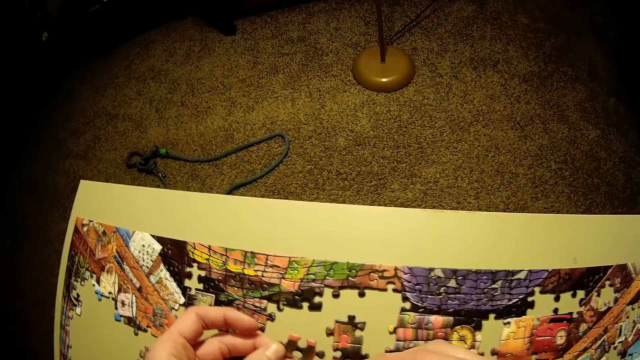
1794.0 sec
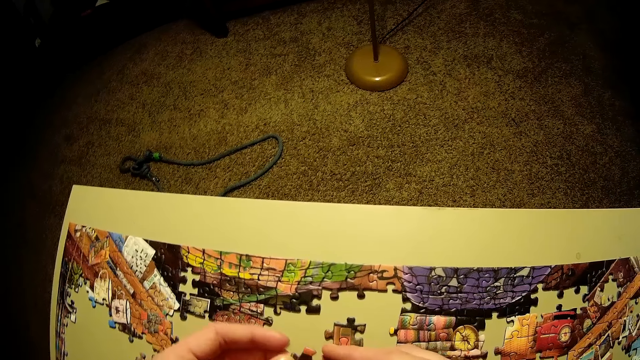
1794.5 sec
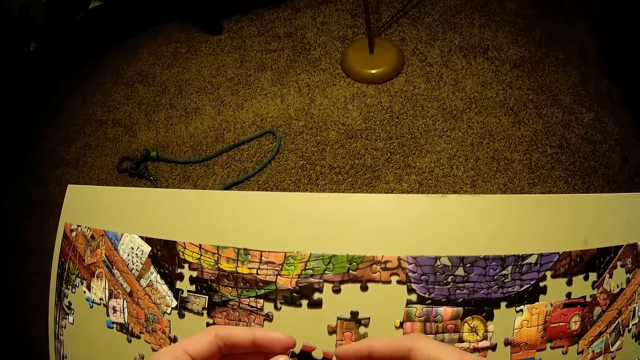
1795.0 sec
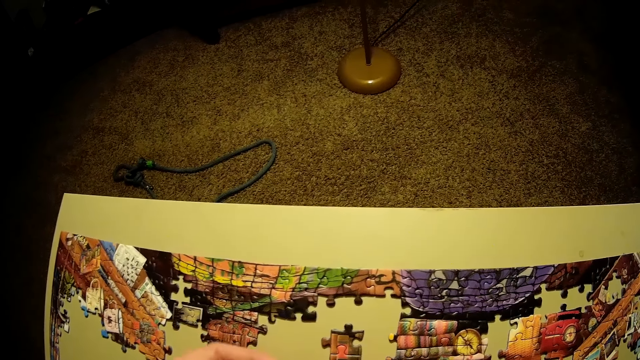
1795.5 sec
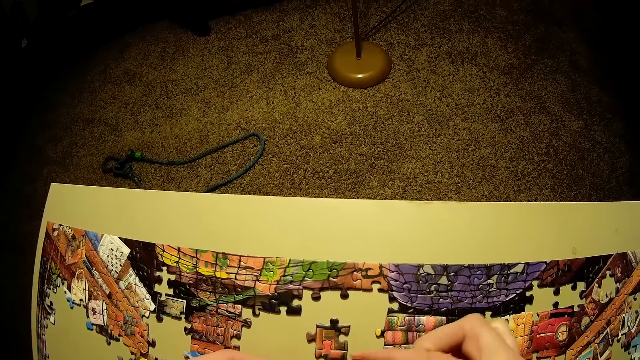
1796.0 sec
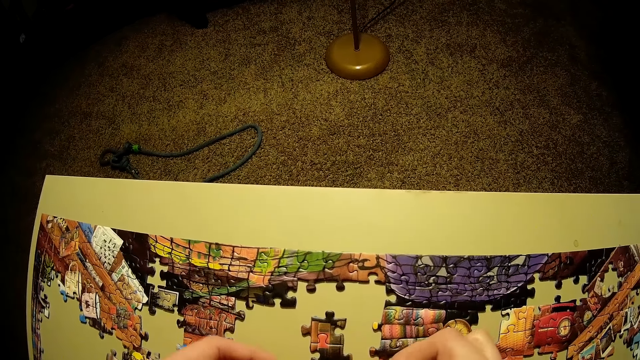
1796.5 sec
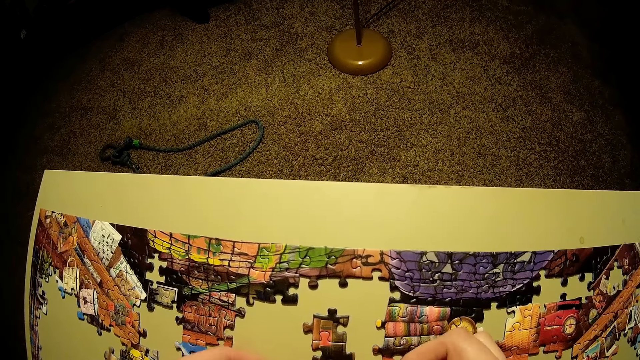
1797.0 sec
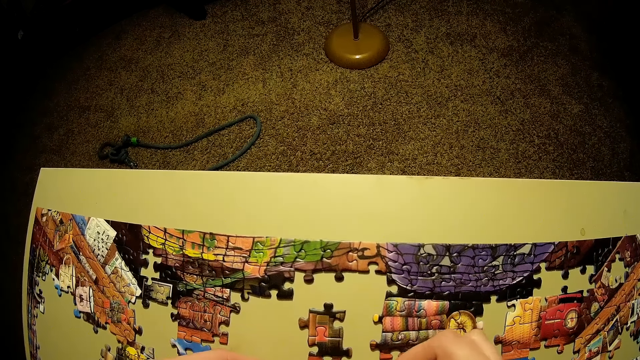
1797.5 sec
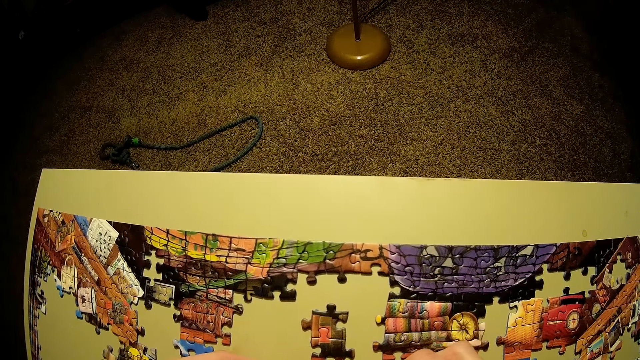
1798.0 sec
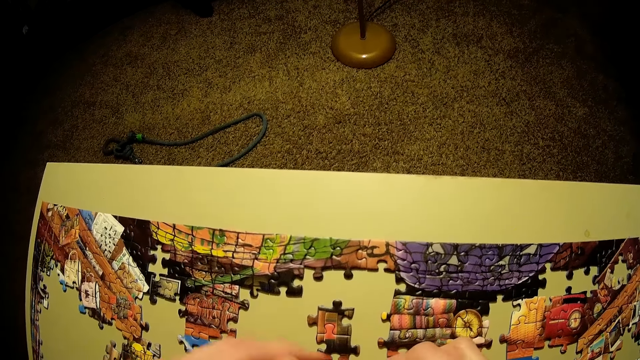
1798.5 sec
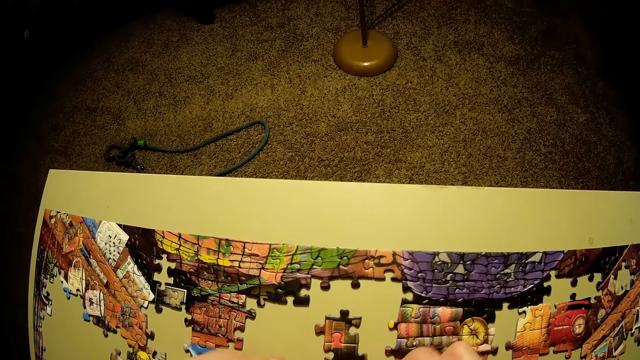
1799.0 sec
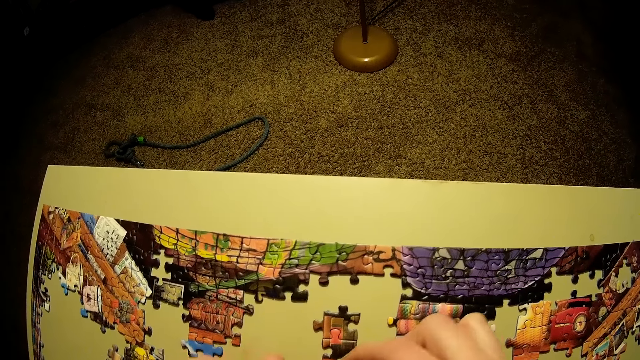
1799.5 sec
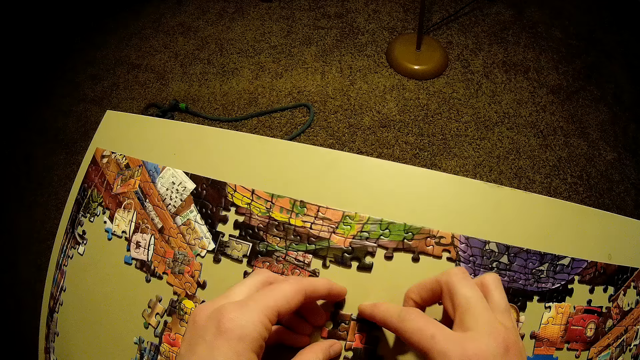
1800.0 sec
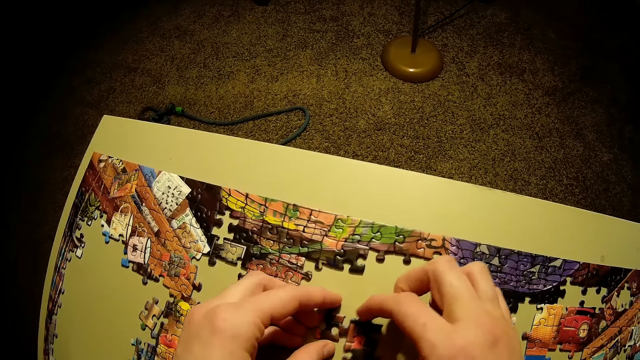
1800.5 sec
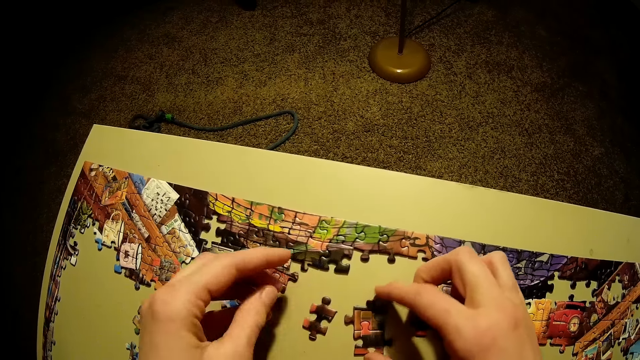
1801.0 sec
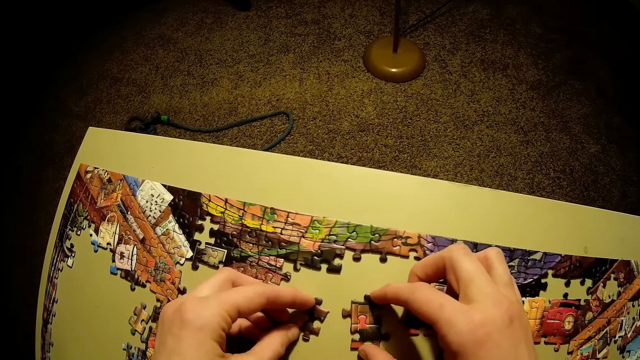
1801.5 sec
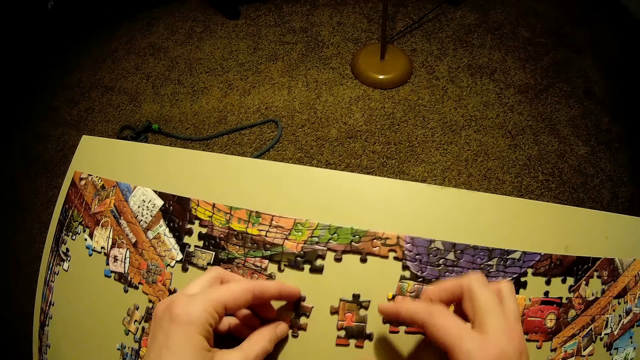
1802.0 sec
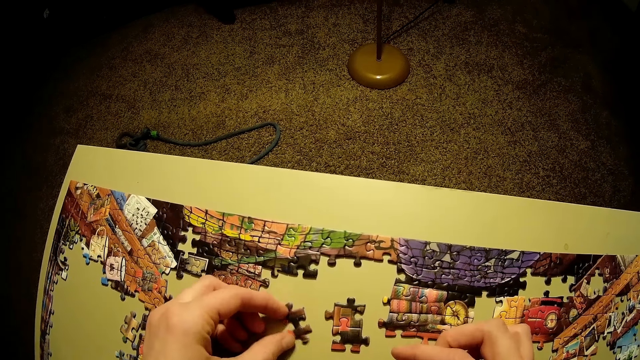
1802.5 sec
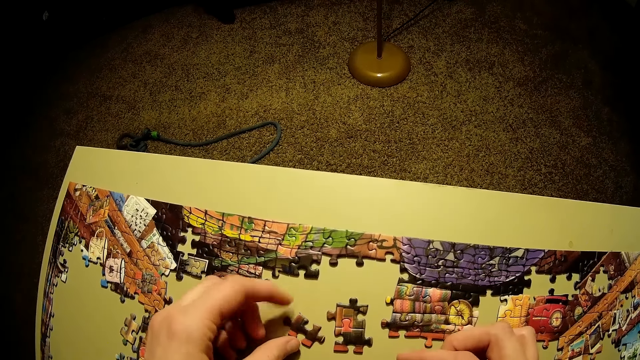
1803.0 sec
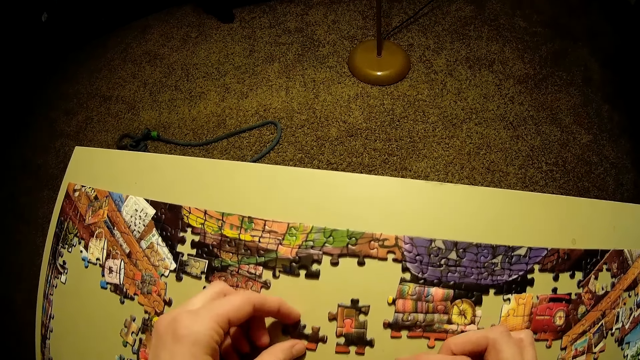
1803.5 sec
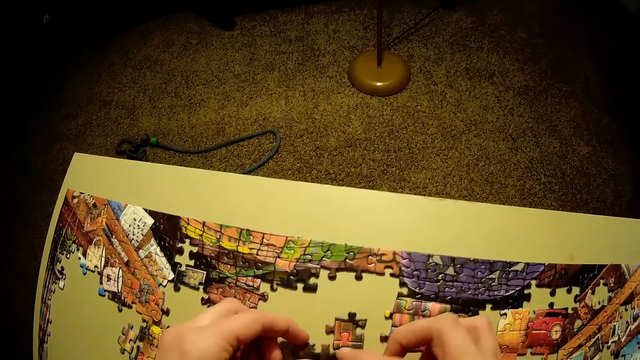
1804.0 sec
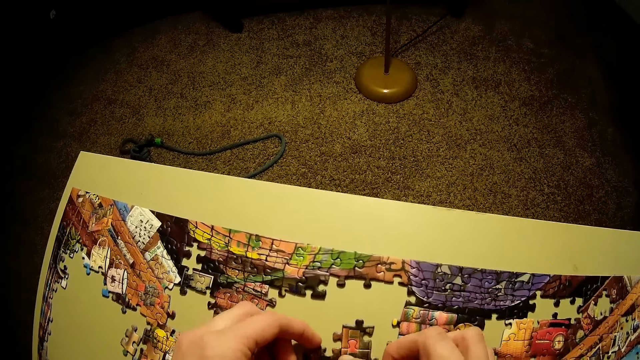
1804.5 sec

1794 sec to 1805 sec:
The camera wearer fixes the puzzle pieces. They place the piece of the puzzle on the table. They adjust the pieces of the puzzle on the table.

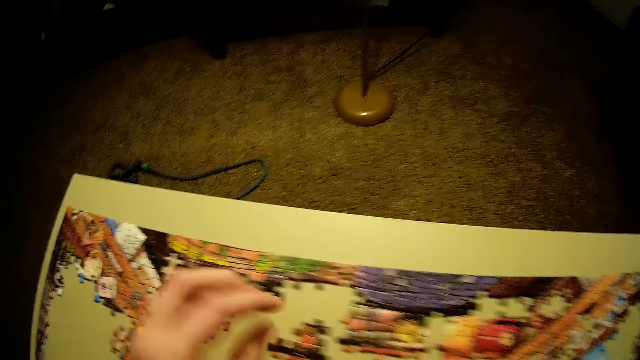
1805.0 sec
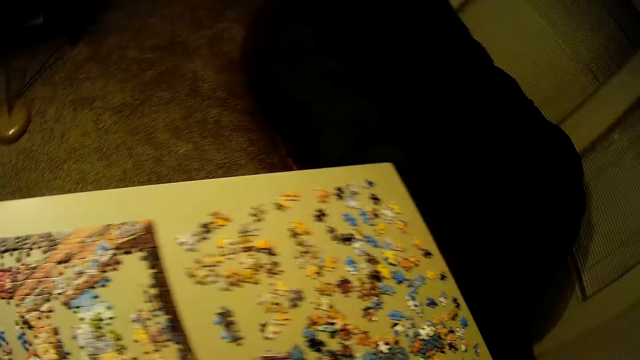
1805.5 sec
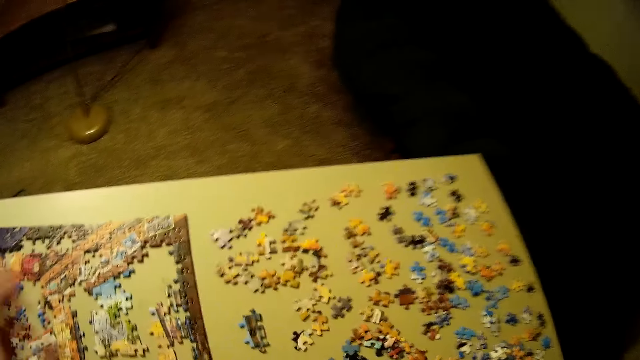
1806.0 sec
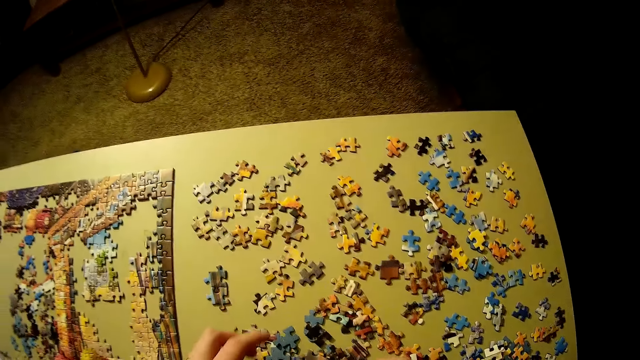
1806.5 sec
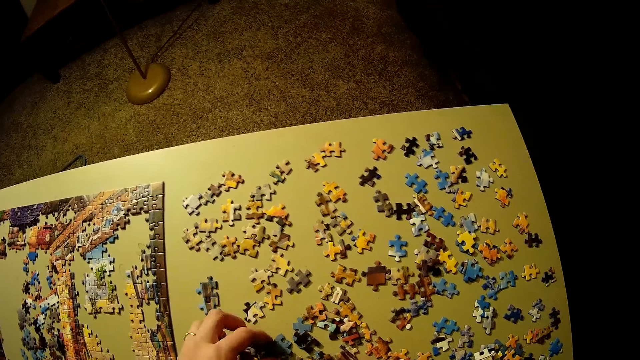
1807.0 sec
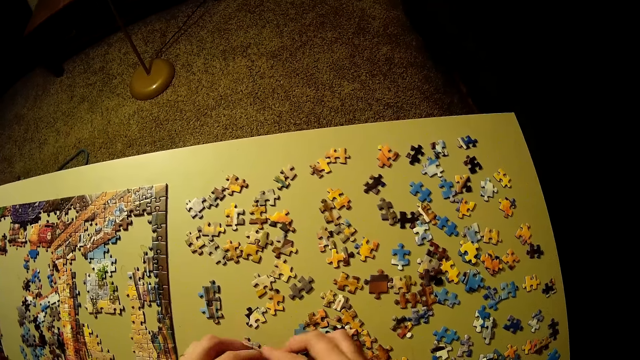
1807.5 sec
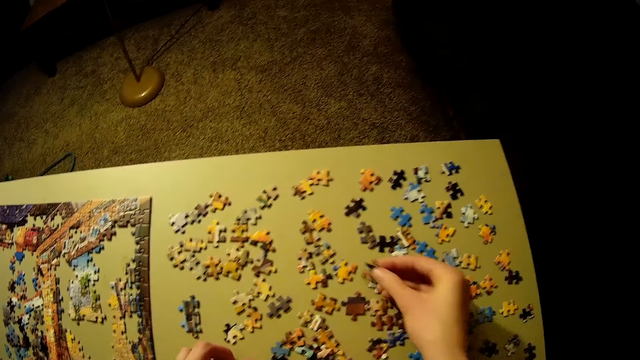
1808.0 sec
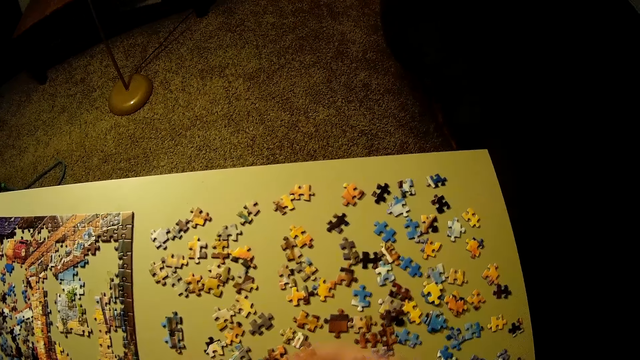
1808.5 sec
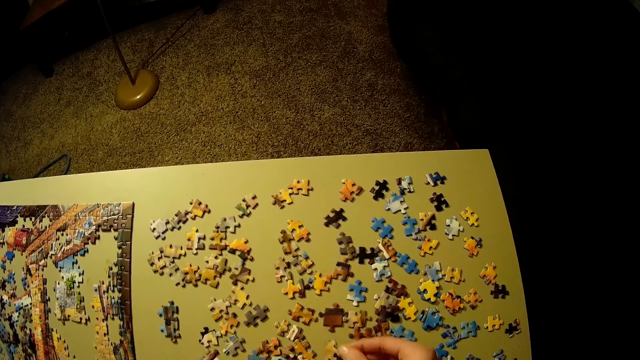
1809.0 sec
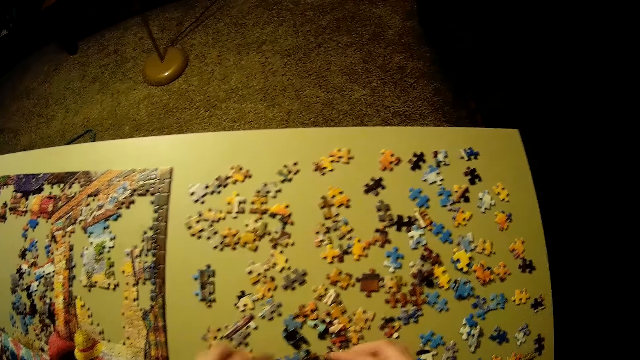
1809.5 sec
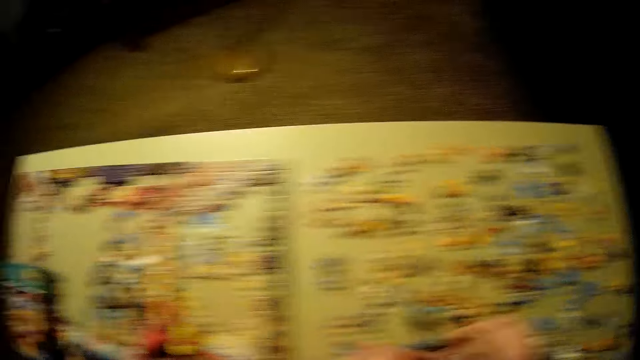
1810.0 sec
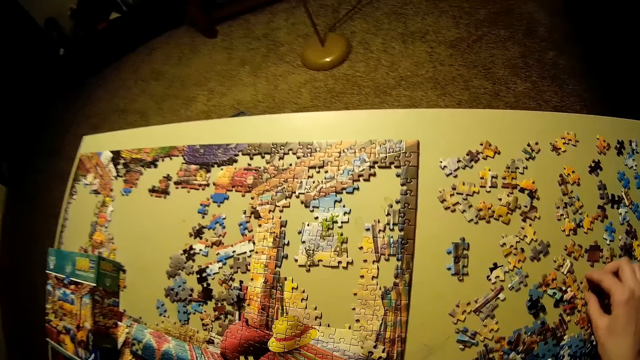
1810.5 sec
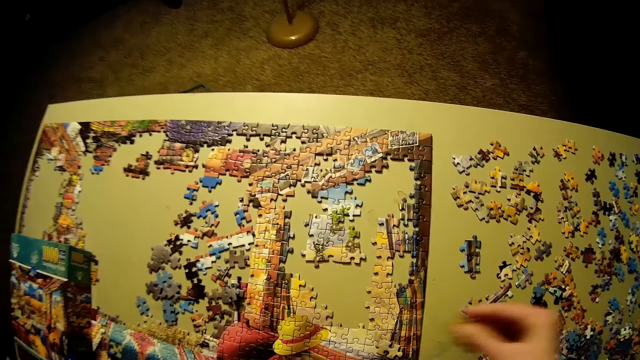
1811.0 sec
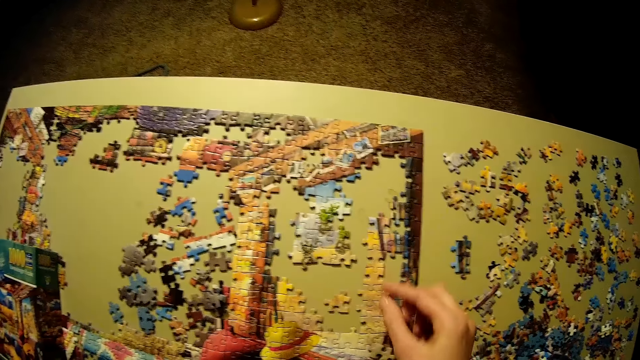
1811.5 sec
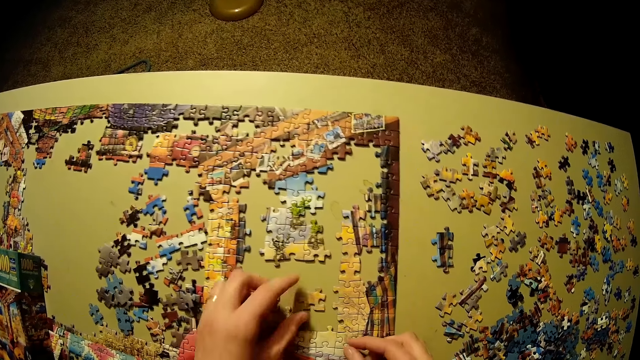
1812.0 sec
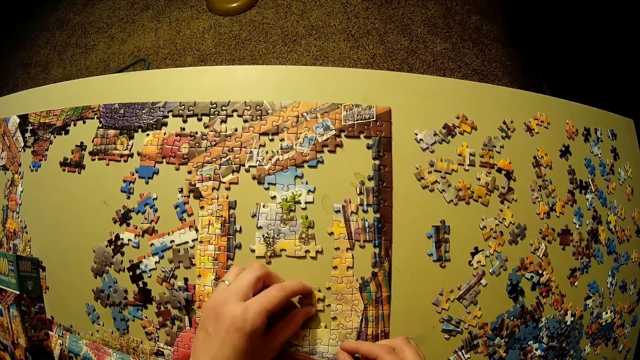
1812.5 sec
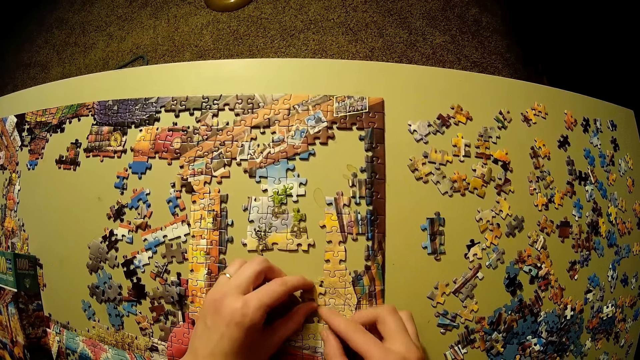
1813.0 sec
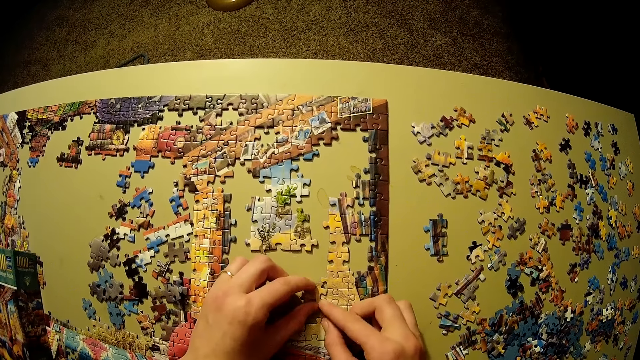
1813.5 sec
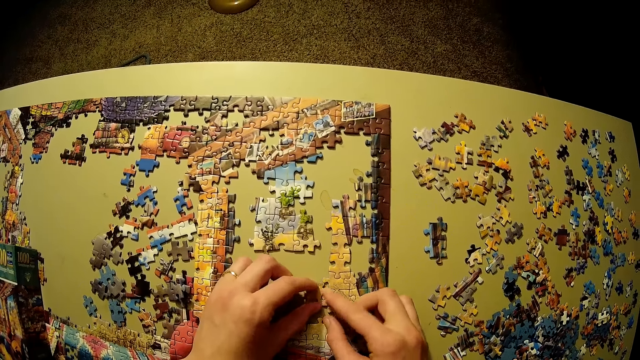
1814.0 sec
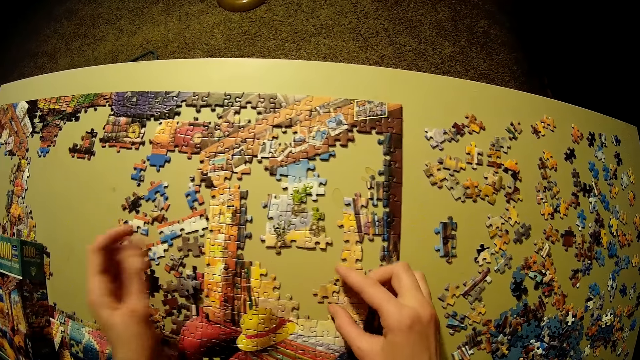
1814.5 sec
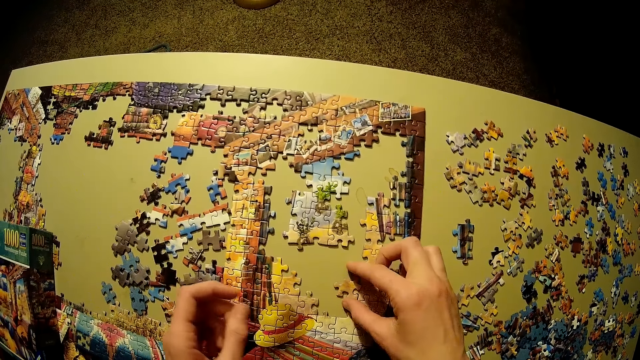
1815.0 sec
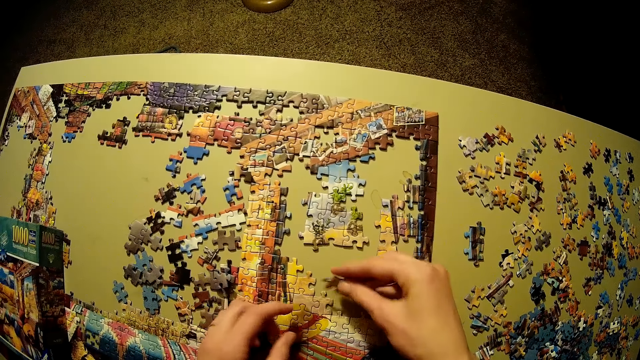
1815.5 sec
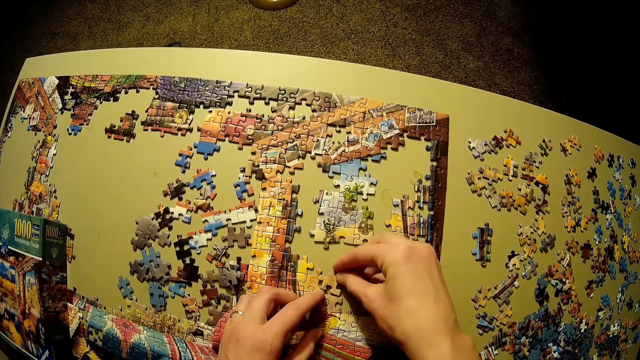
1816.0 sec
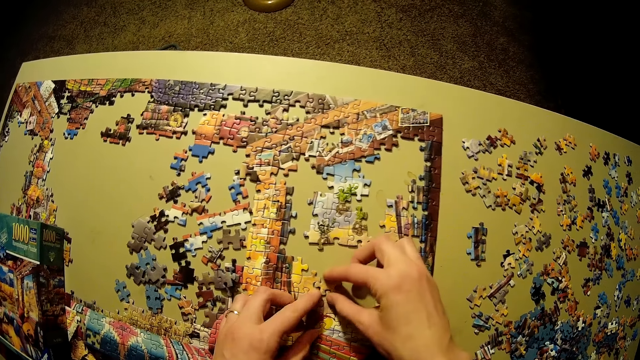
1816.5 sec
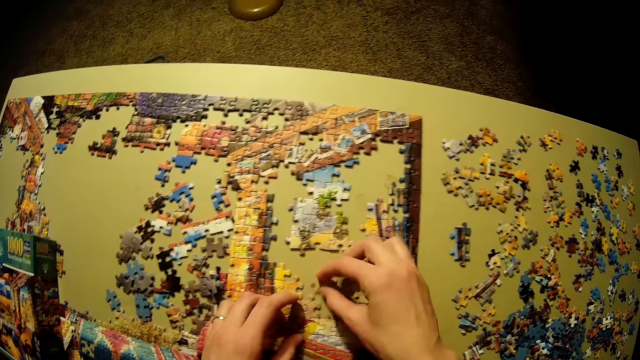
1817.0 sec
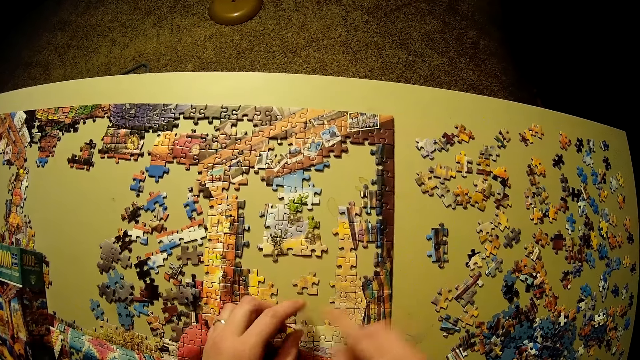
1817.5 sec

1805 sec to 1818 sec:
The camera wearer picks the puzzle pieces. They put the puzzle pieces on the table. They pick up another piece of the puzzle on the table. They place the piece of the puzzle on the table. They adjust the pieces of the puzzle on the table.
